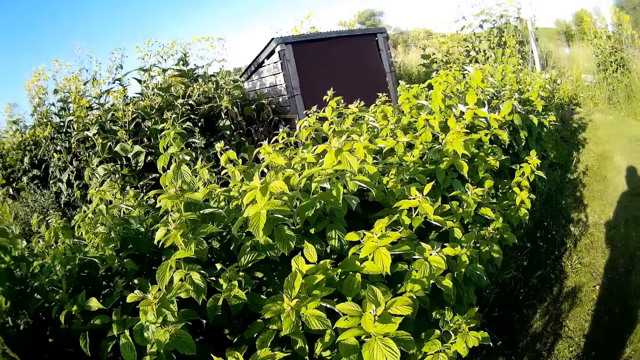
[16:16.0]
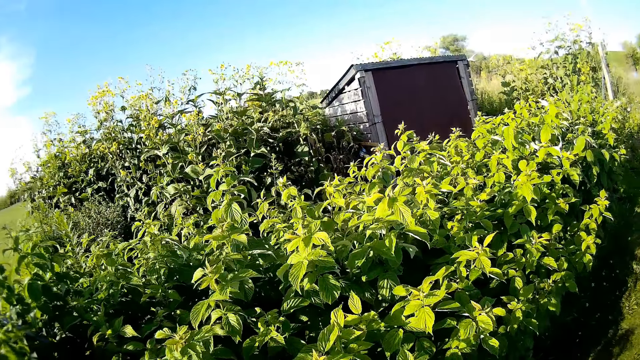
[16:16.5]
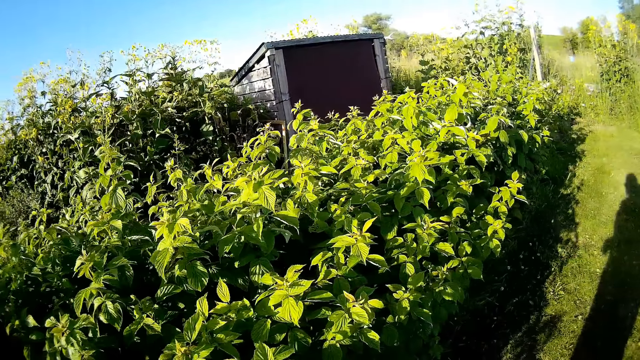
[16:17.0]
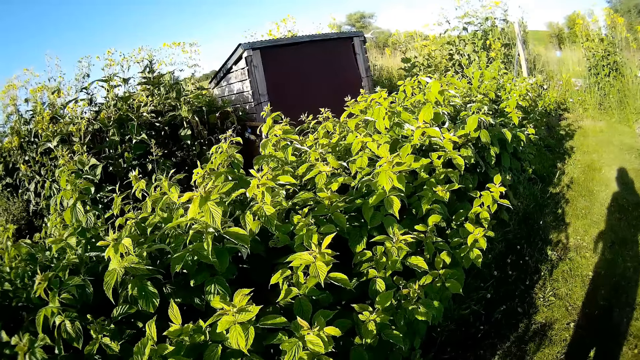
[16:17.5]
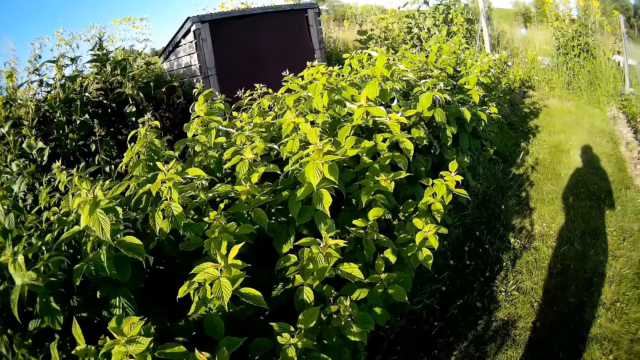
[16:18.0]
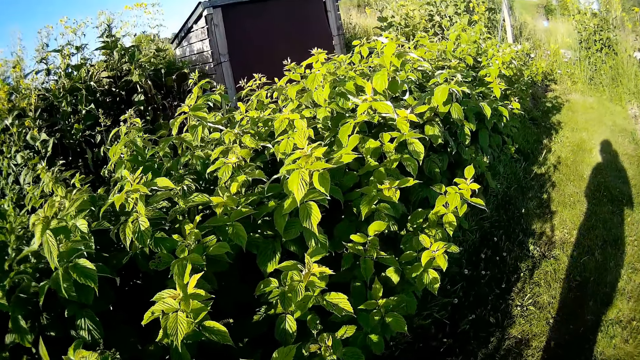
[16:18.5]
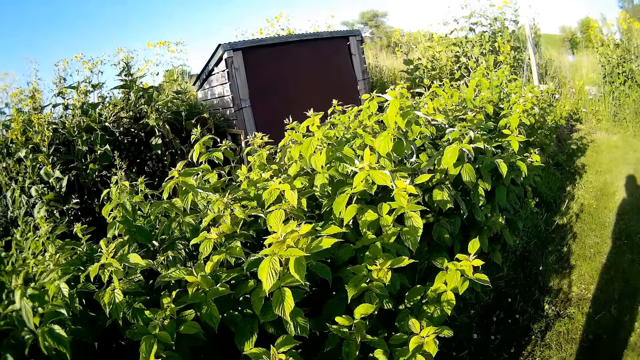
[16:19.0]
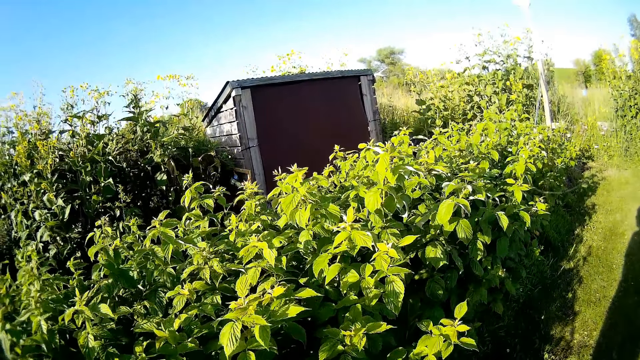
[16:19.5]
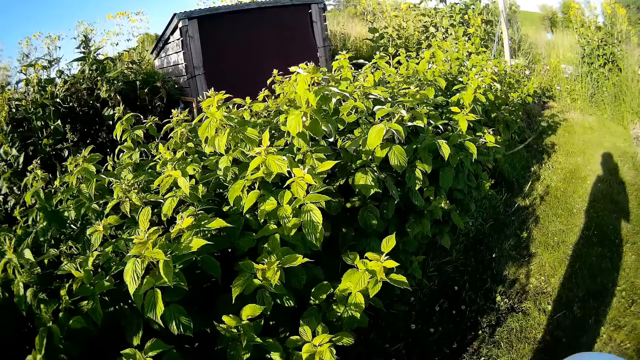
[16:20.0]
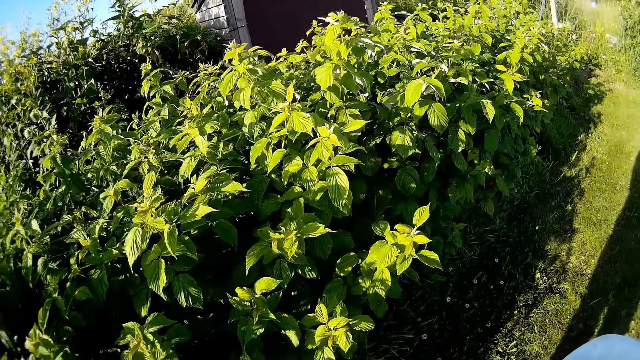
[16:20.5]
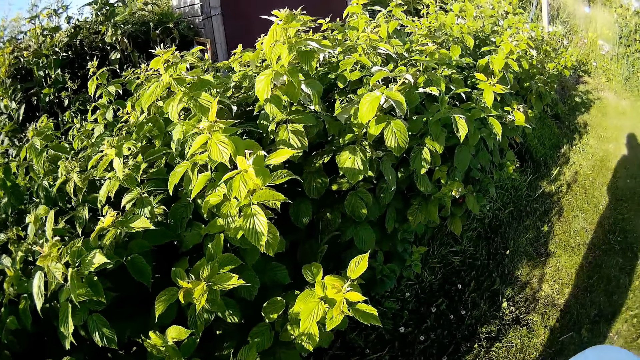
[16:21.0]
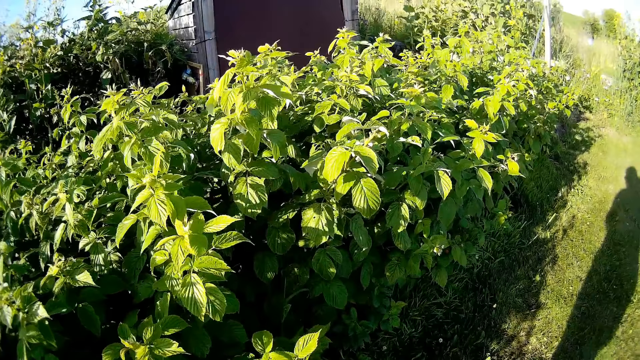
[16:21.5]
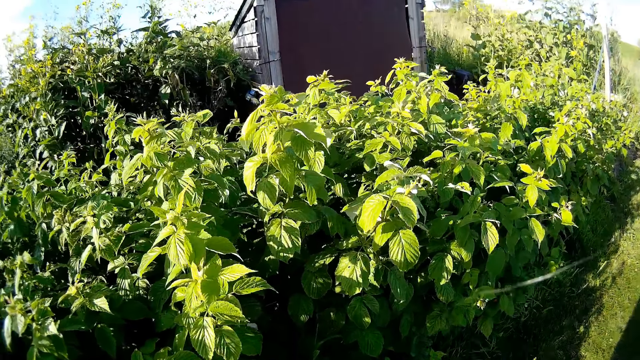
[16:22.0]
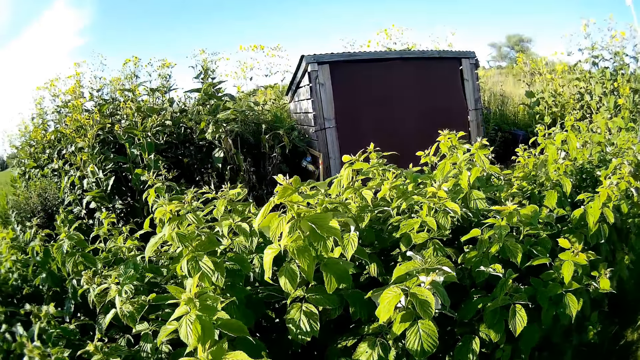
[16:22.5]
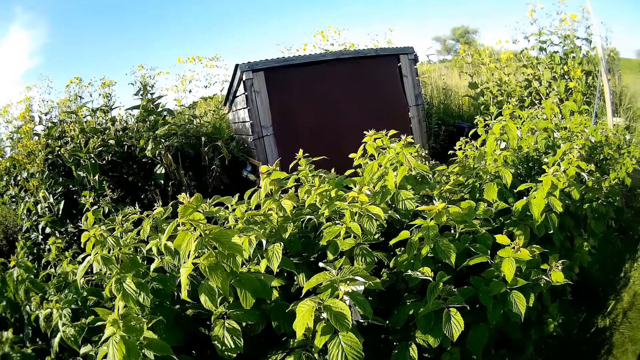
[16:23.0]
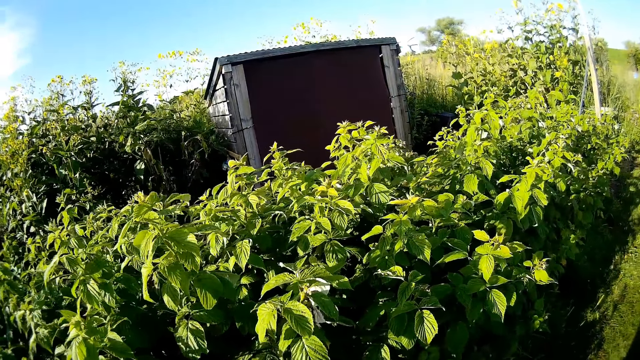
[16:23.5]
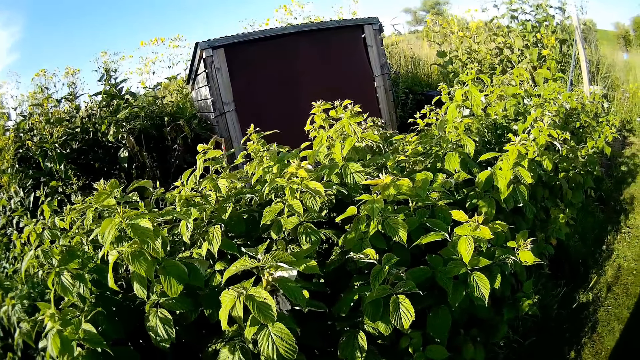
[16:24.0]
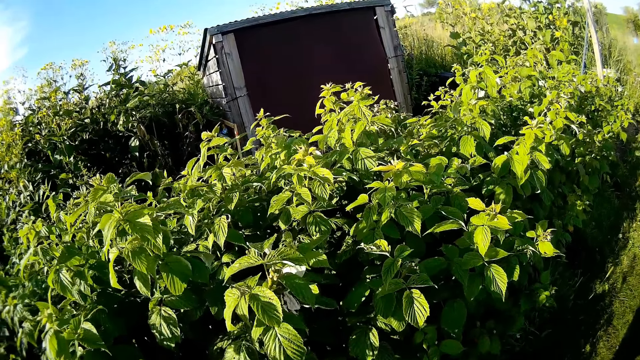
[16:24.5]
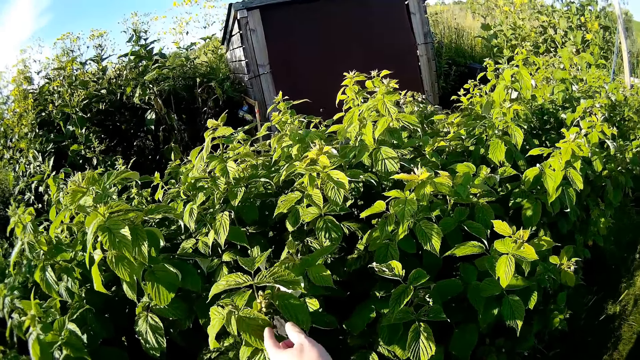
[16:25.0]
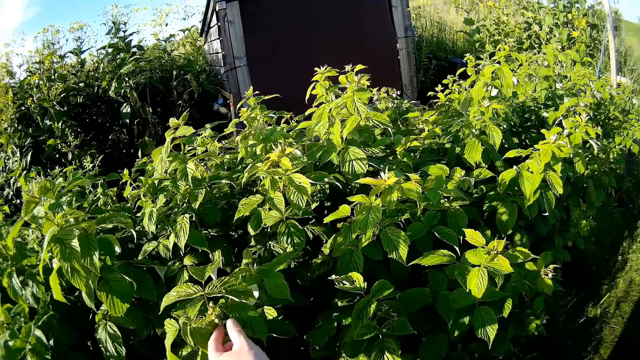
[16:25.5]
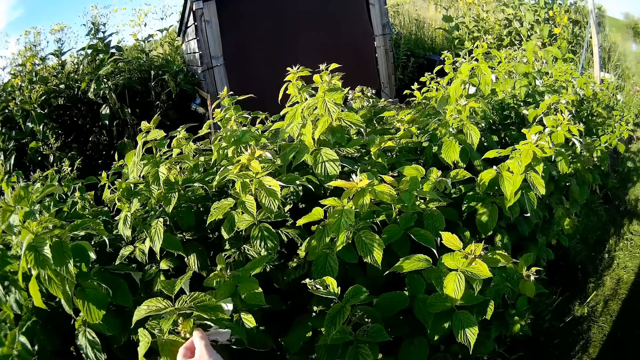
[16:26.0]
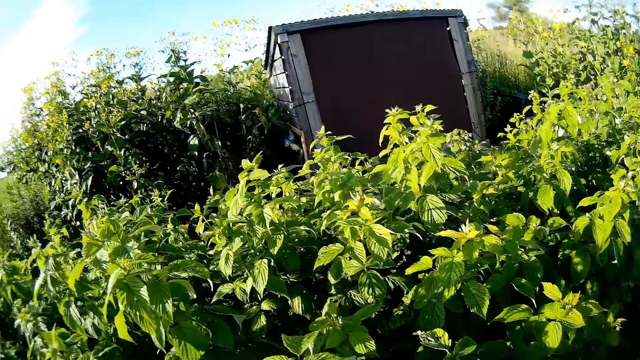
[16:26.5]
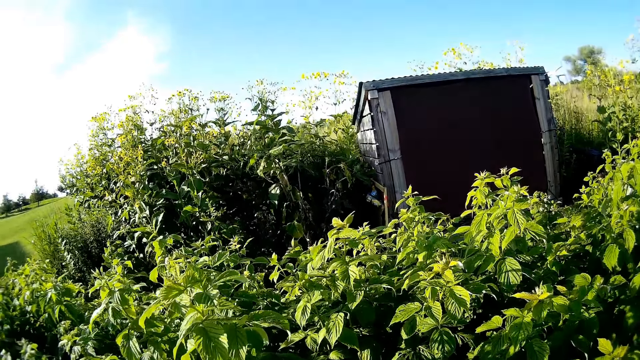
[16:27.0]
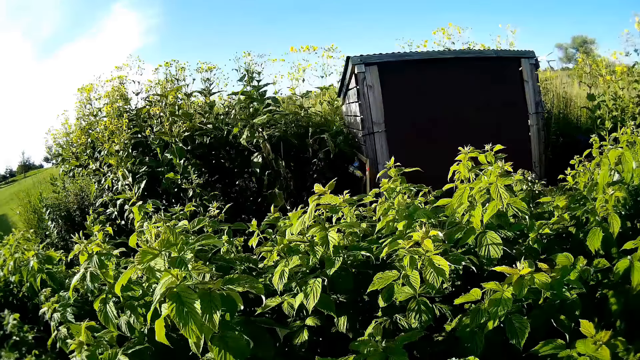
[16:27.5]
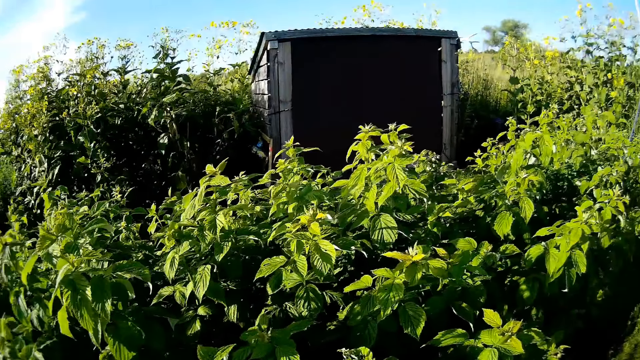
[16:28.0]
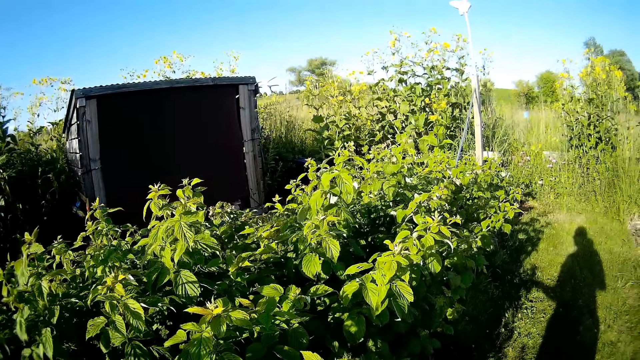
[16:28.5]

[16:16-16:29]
The camera wearer looks at the plants. They walk in the farm. They pluck a flower.

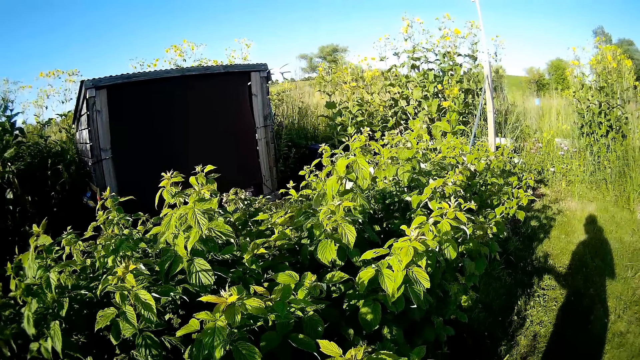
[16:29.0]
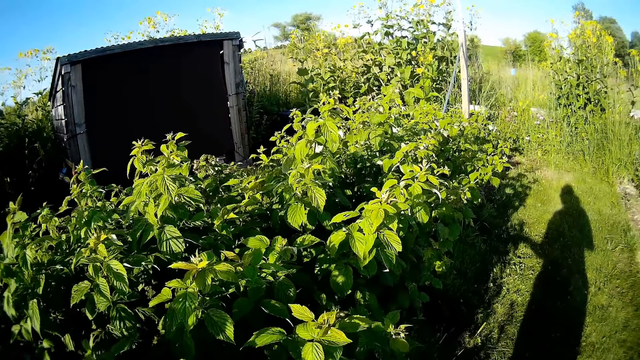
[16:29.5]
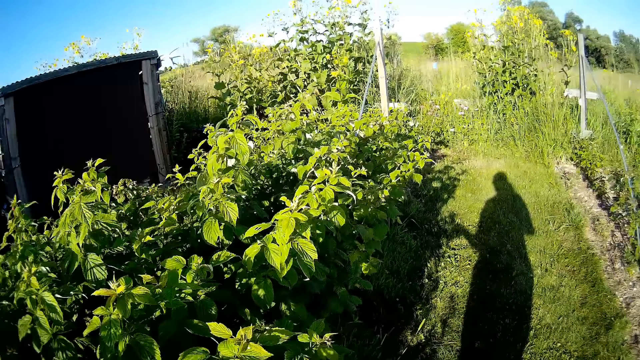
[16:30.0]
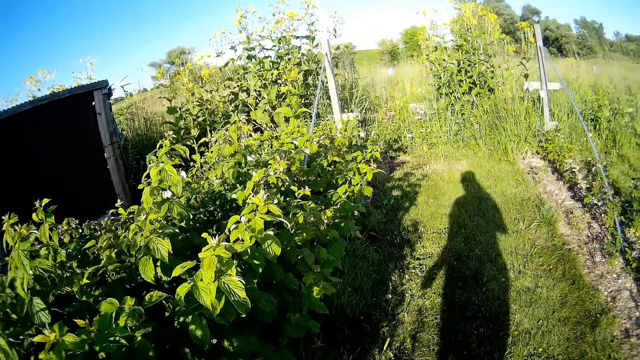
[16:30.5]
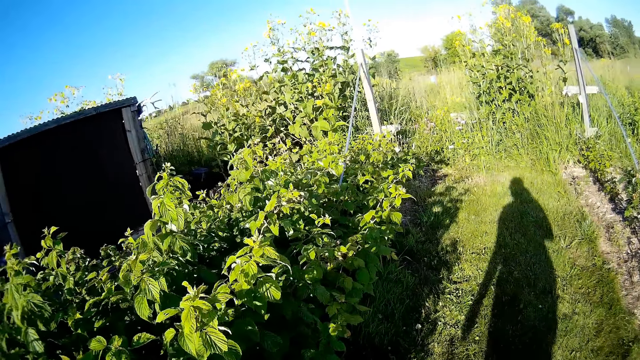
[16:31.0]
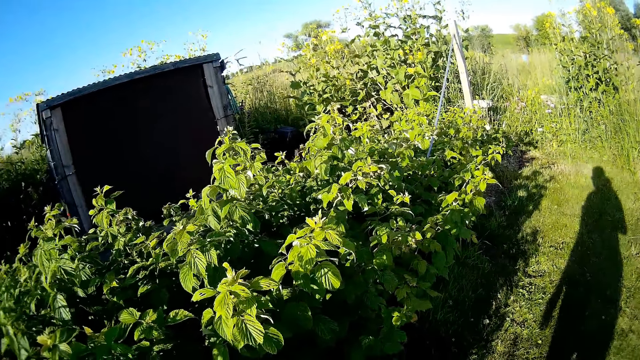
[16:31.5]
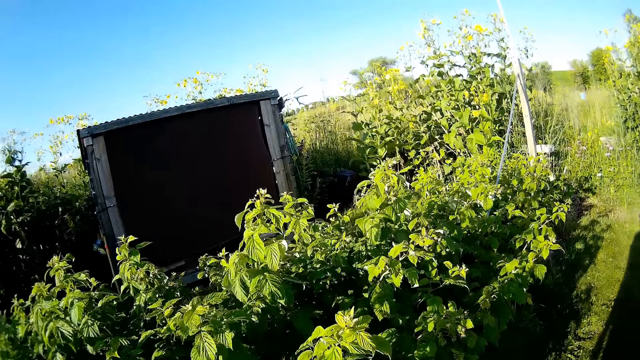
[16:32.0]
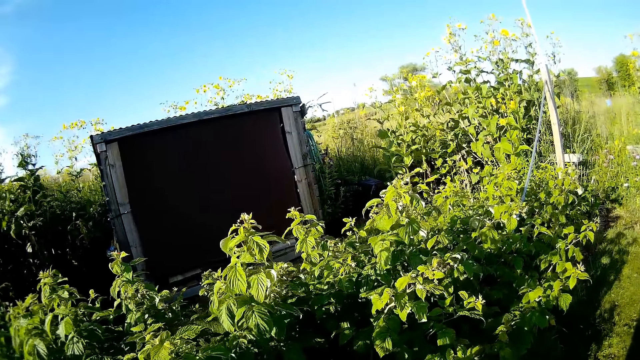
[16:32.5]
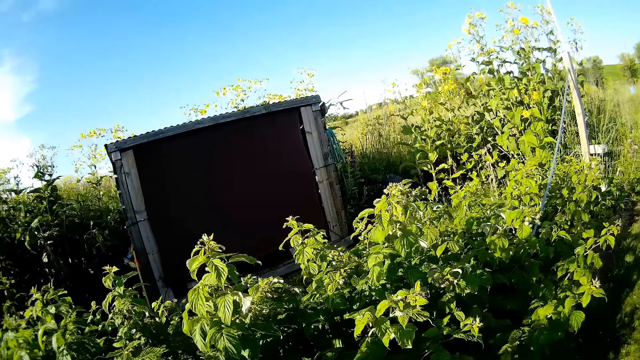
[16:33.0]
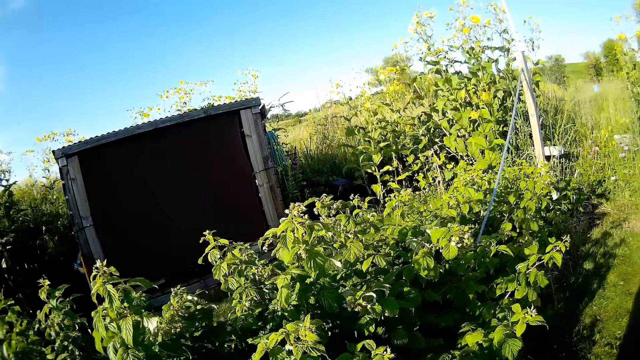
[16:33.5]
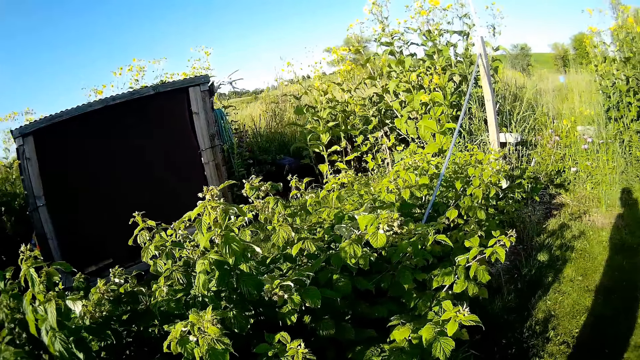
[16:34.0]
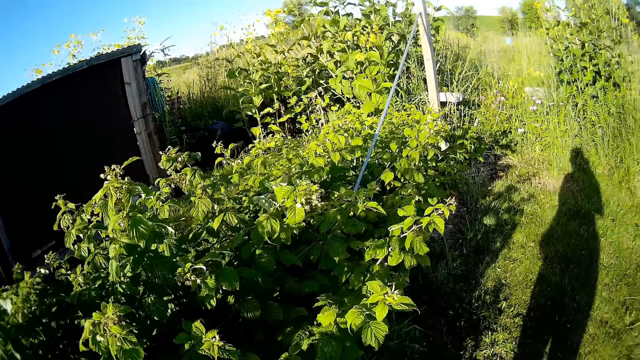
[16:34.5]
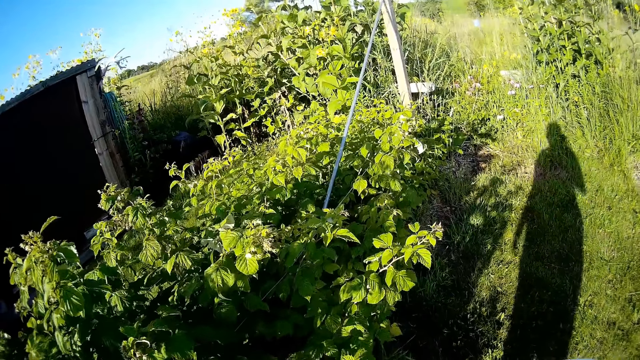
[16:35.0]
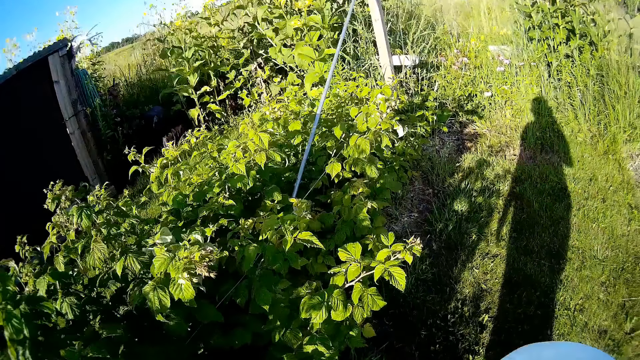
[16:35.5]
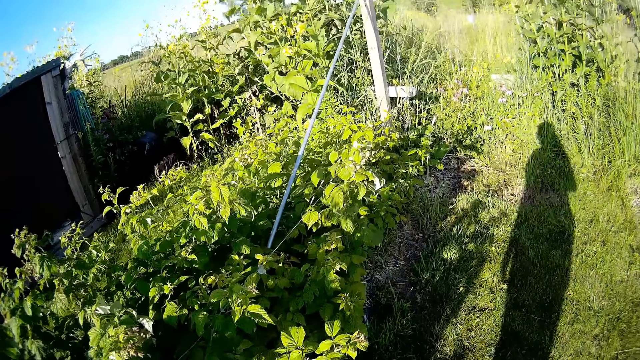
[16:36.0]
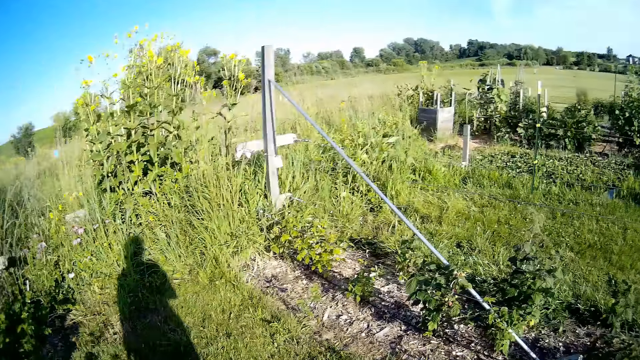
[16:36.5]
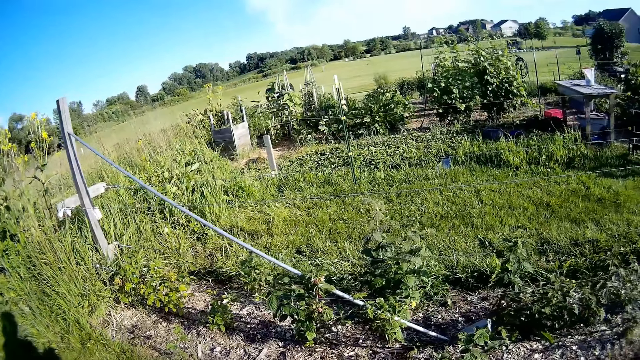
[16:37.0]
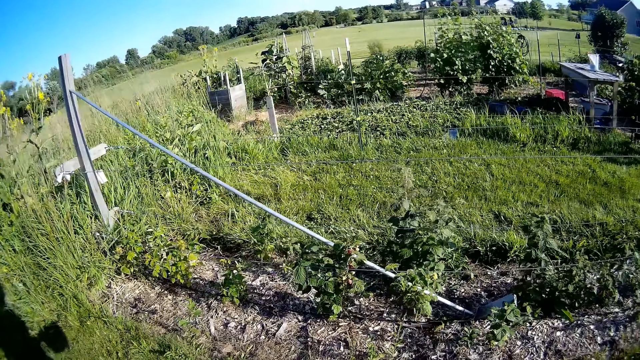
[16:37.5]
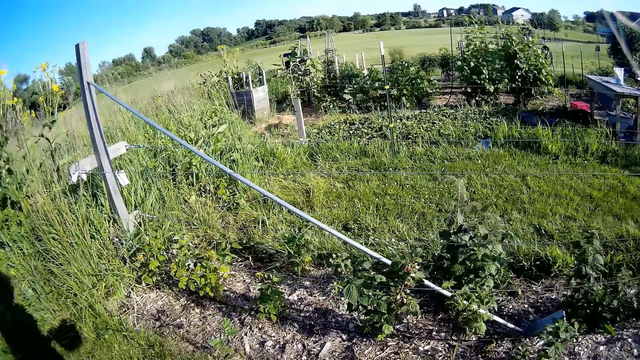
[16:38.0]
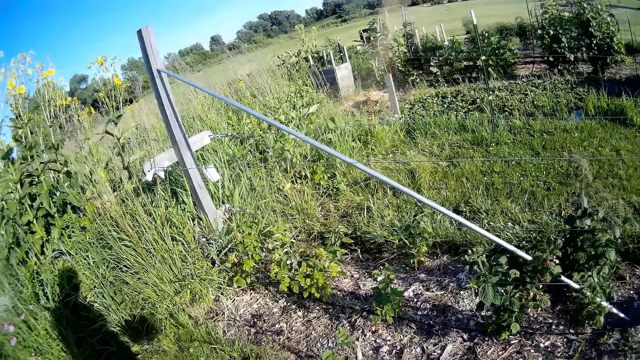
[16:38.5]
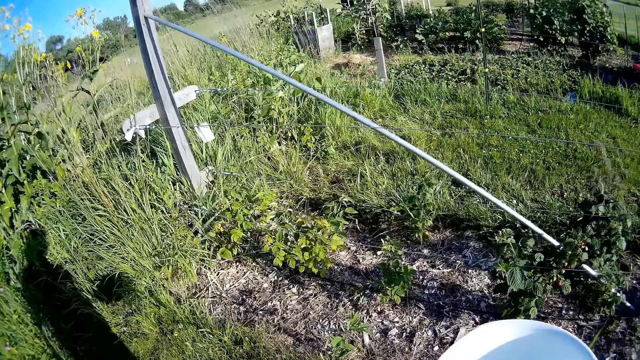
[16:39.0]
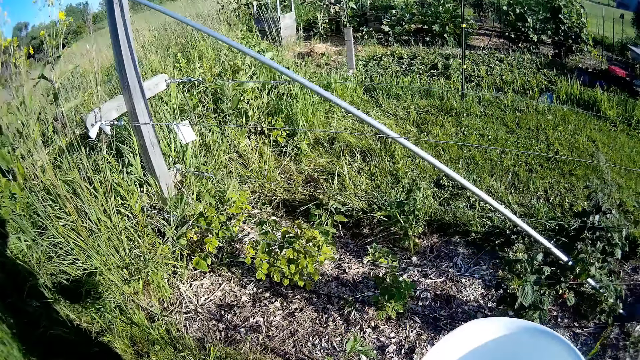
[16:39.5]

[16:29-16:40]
The camera wearer looks around. They throw the flower to the ground and walk. A person talks with the camera wearer. The camera wearer turns around.
